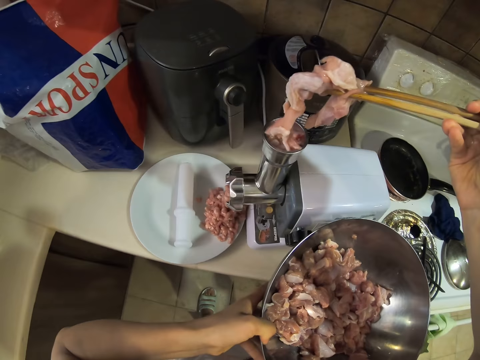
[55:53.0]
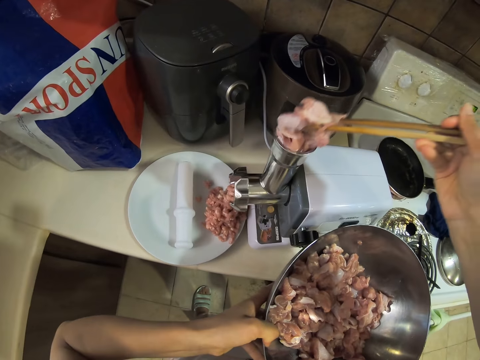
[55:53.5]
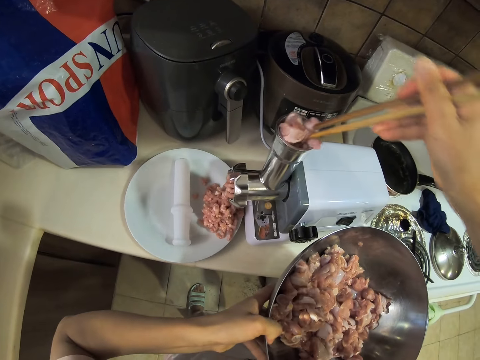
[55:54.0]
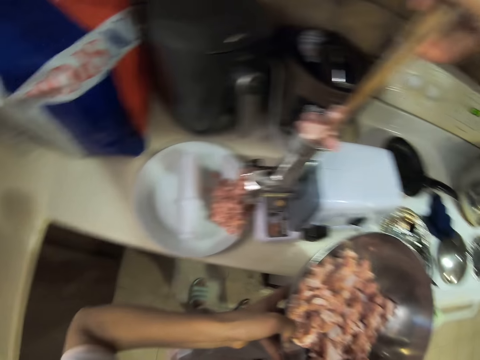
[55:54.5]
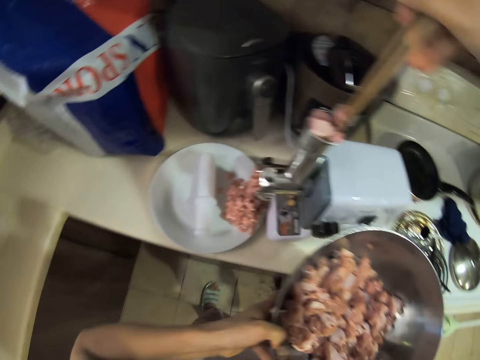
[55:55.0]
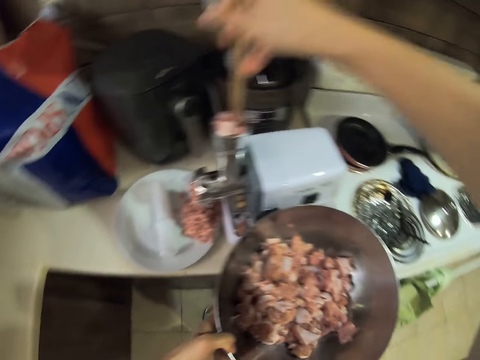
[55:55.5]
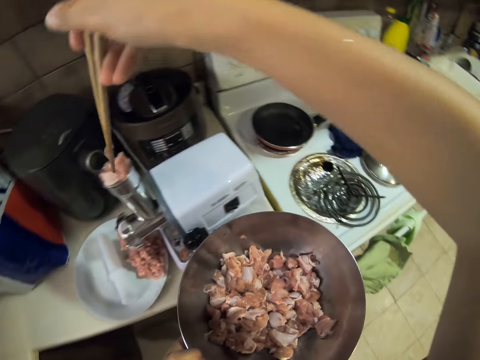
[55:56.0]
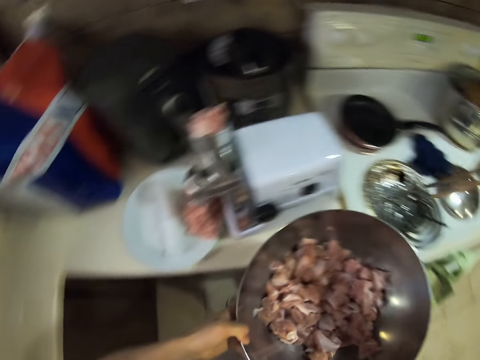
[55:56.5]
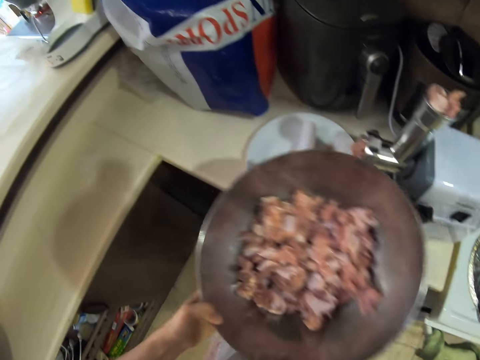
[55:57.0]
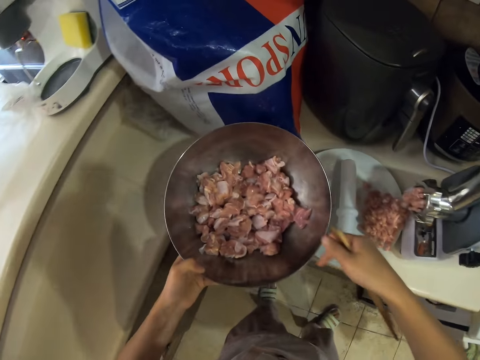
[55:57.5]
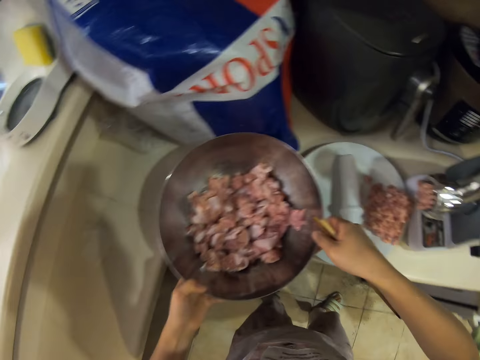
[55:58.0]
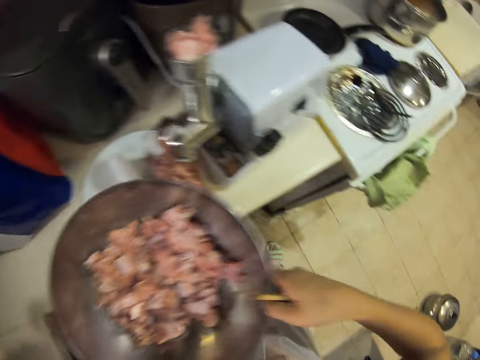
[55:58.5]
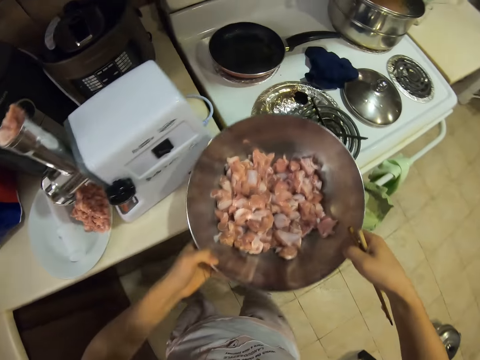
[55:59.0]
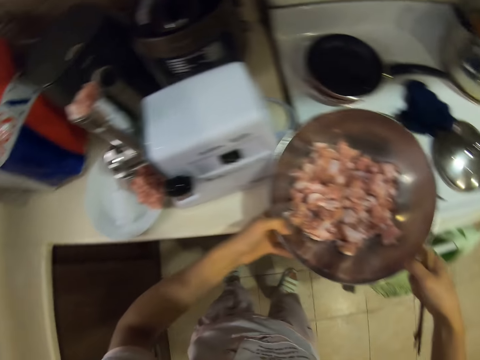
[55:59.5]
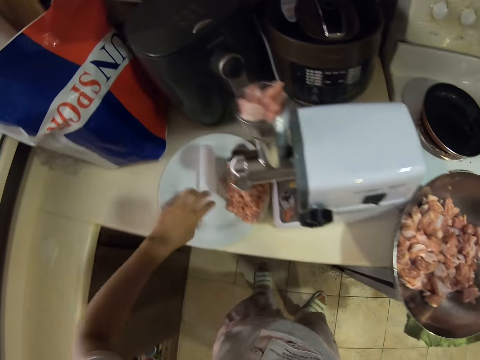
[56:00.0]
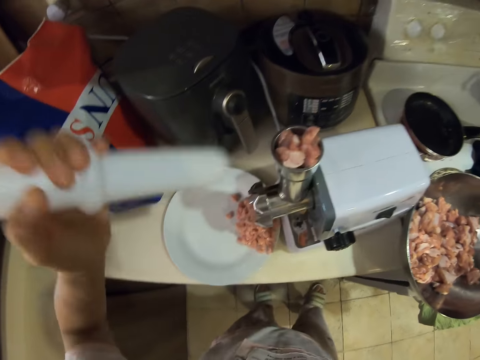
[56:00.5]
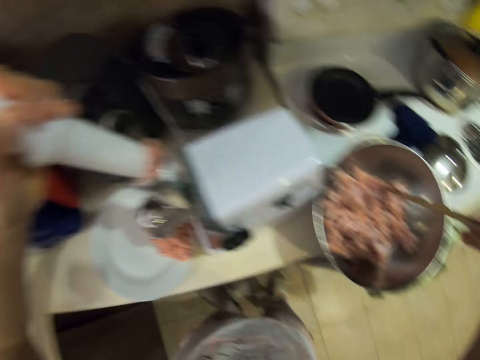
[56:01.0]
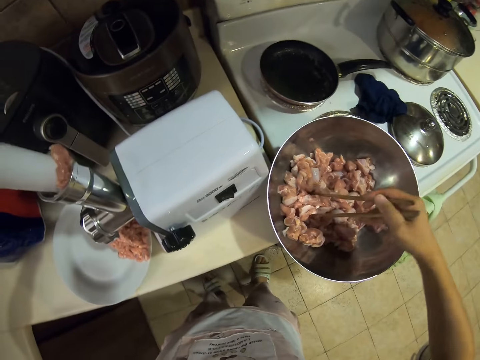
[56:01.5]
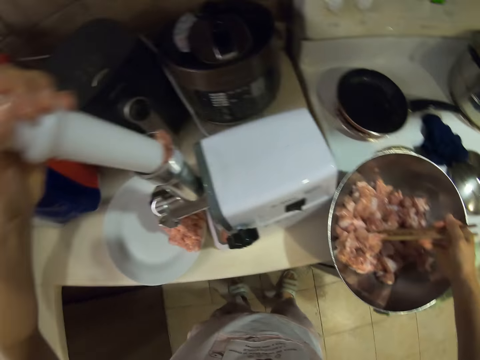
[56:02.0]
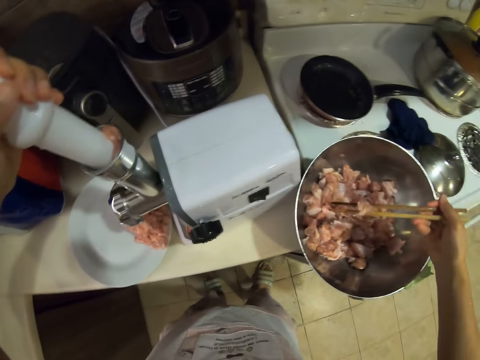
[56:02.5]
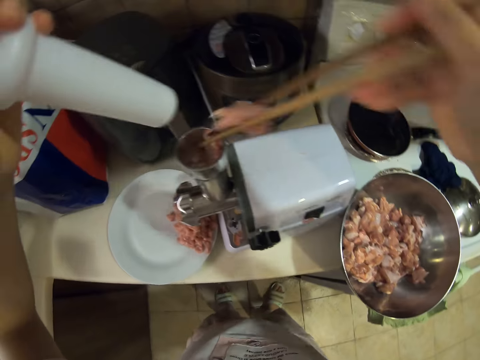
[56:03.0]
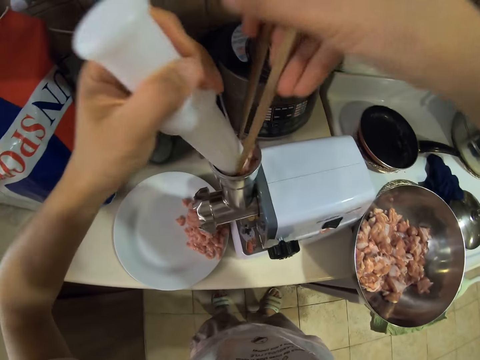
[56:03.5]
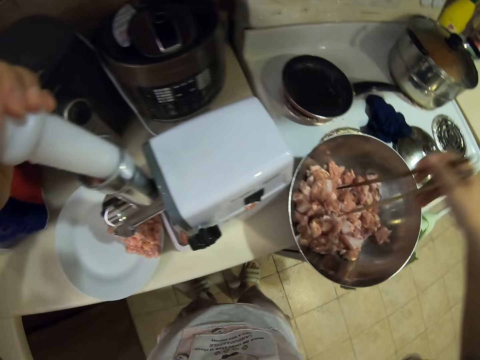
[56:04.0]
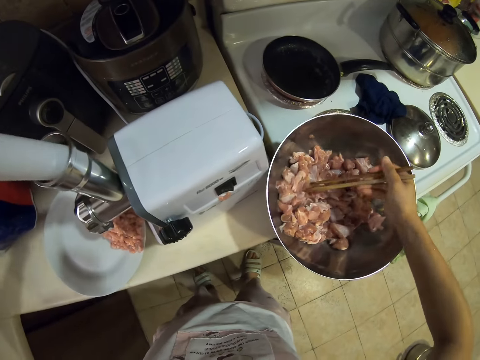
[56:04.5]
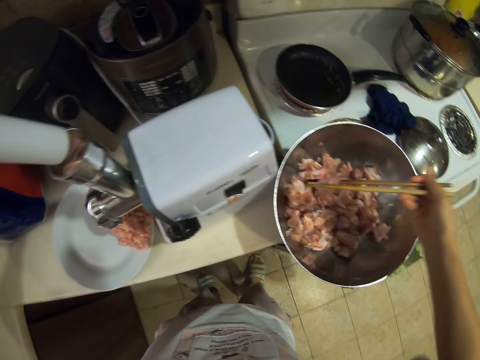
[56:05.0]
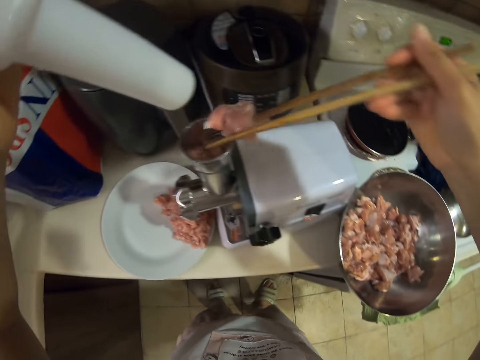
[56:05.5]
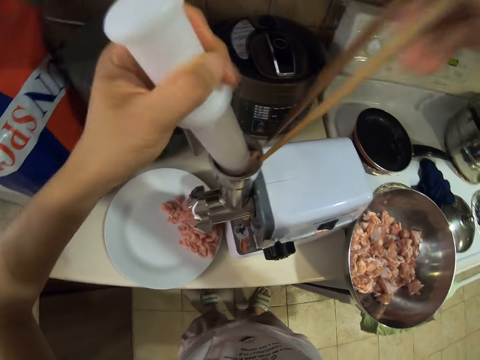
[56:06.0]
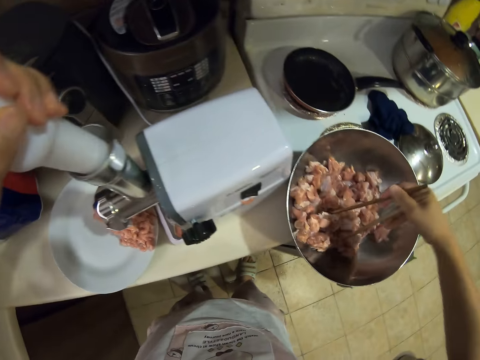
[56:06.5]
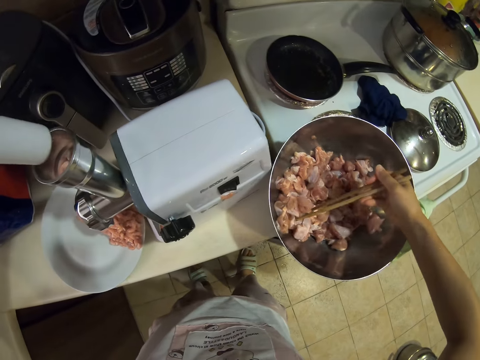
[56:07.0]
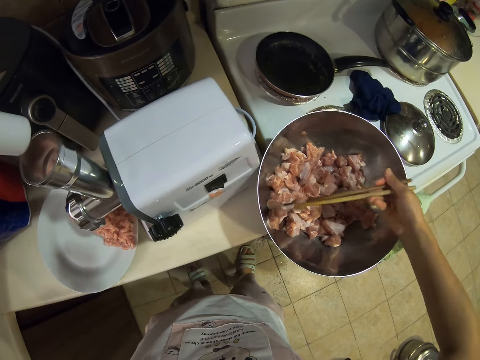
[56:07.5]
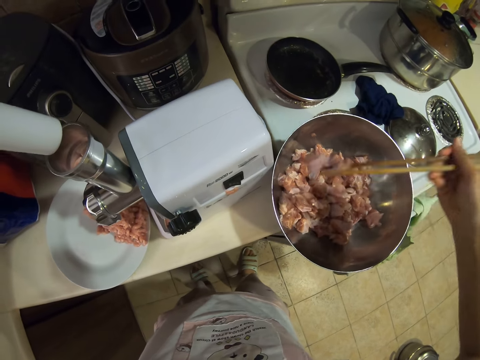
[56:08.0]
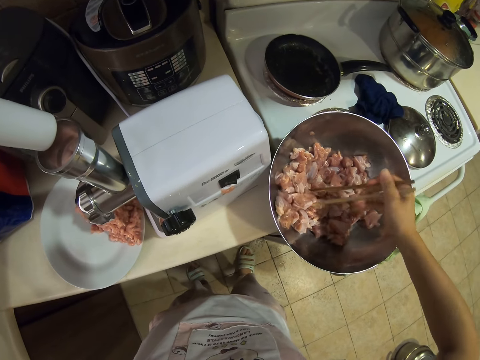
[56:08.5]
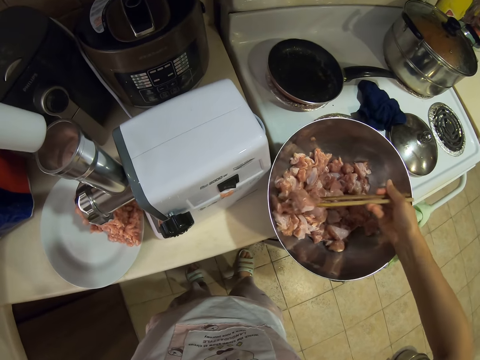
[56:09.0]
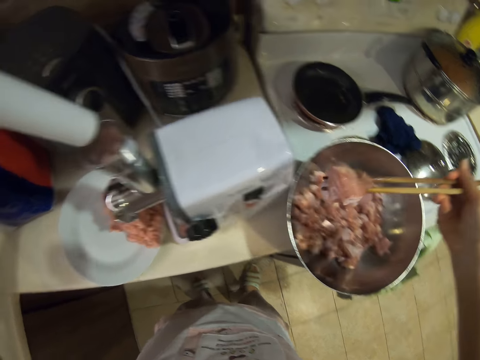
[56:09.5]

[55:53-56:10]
The camera wearer puts the meat in the meat grinder. They put the bowl of meat on the counter. They pick up the pusher. They push the meat in the grinder with the pusher. They pick meat with skewers. They put the meat in the meat grinder. They push the meat in the grinder with the pusher. They pick meat with skewers. They put the meat in the meat grinder. They push the meat in the grinder with the pusher. They pick meat with skewers.

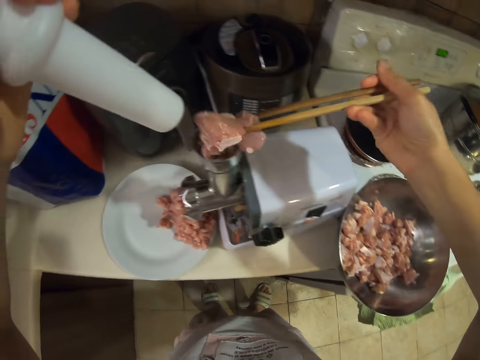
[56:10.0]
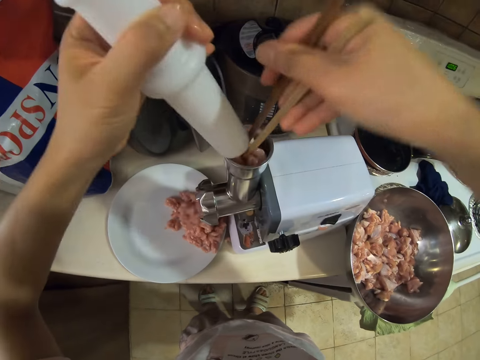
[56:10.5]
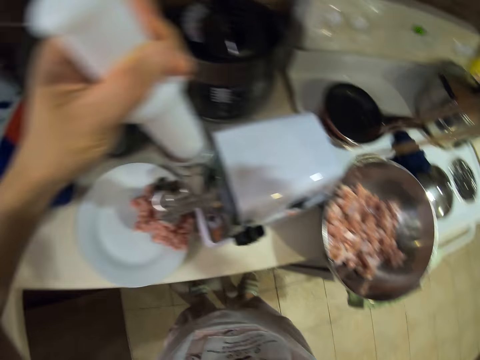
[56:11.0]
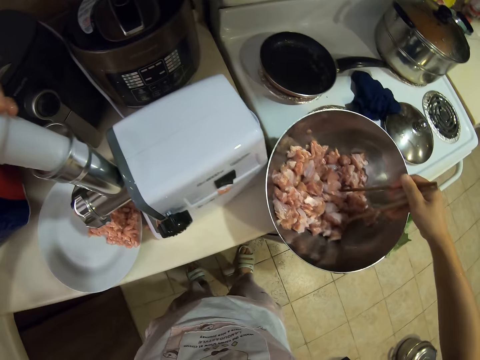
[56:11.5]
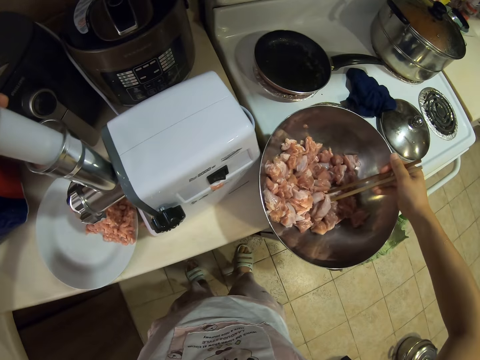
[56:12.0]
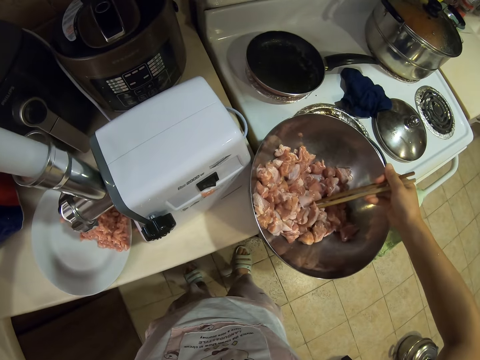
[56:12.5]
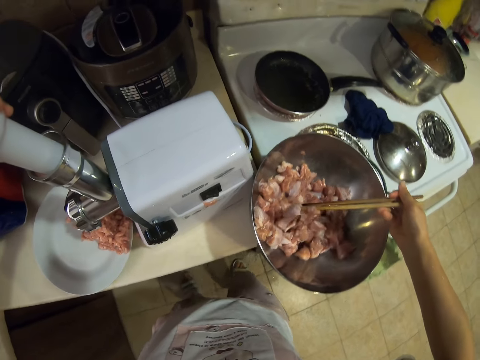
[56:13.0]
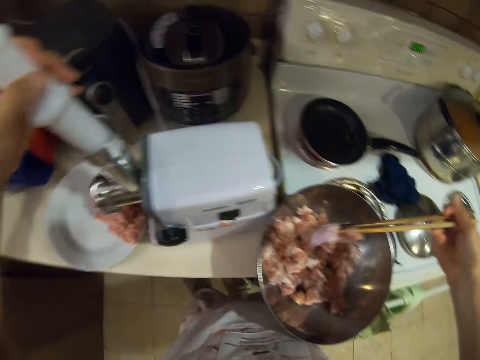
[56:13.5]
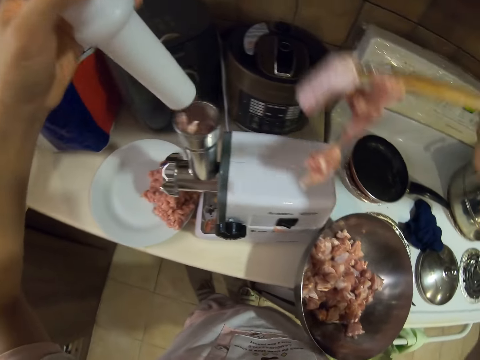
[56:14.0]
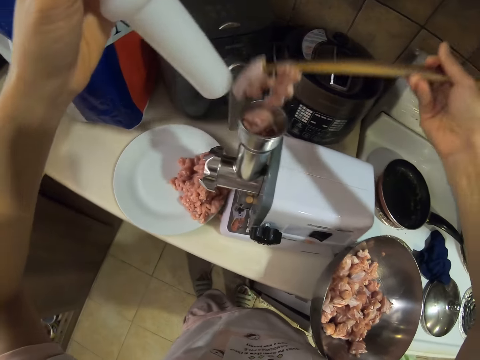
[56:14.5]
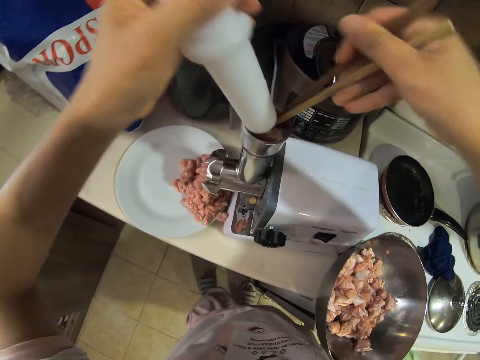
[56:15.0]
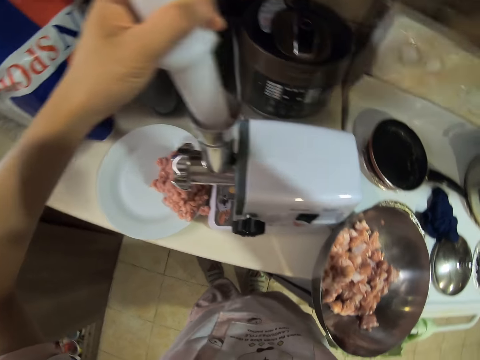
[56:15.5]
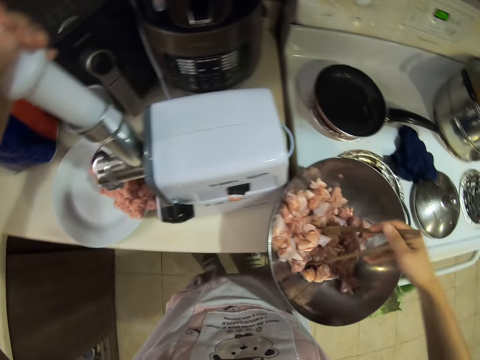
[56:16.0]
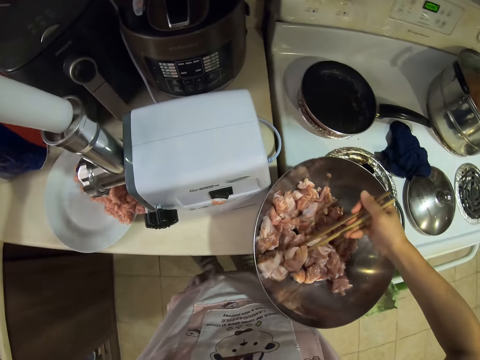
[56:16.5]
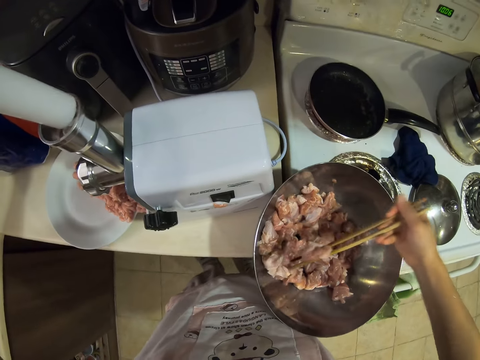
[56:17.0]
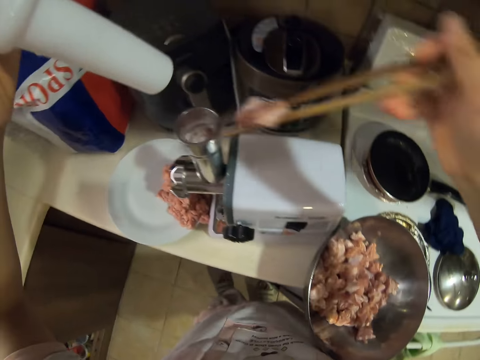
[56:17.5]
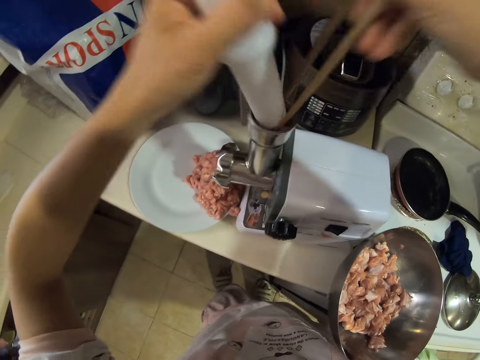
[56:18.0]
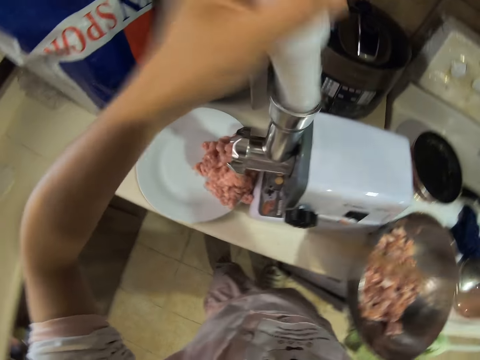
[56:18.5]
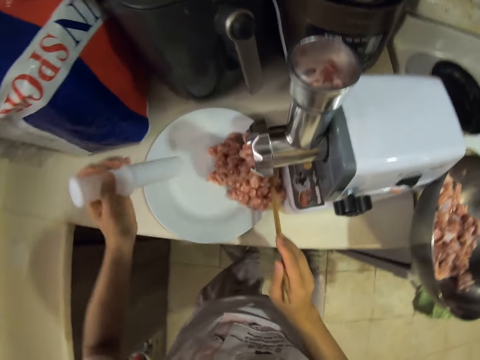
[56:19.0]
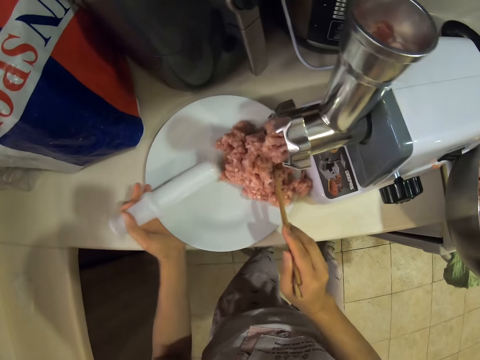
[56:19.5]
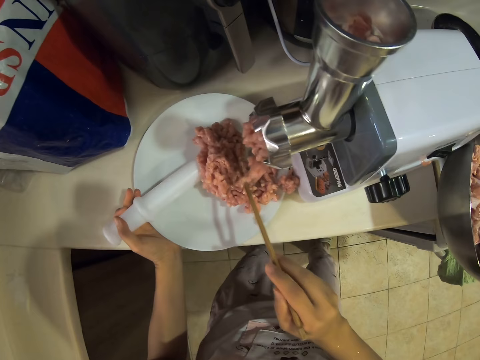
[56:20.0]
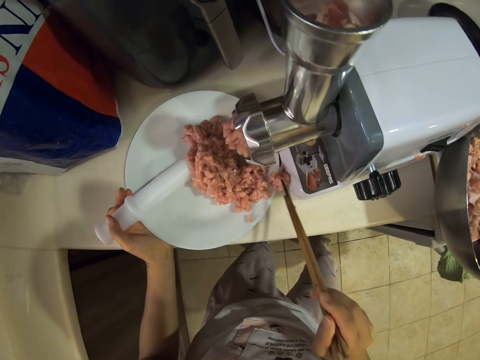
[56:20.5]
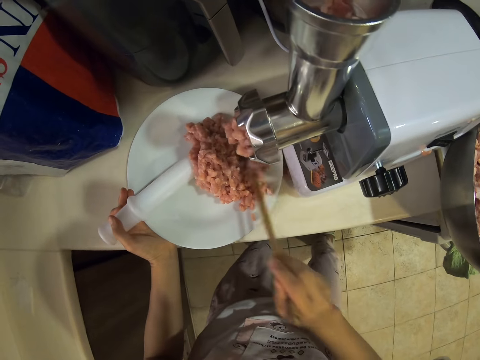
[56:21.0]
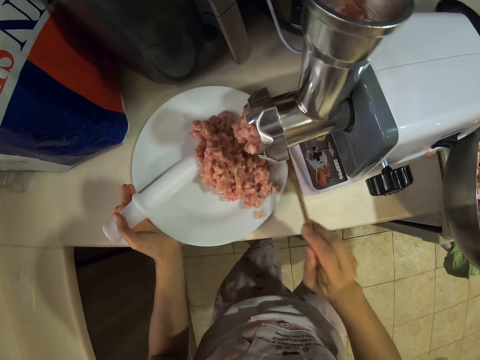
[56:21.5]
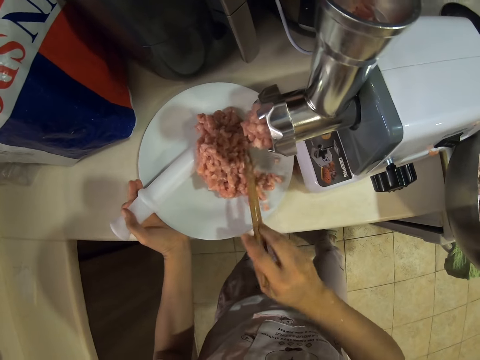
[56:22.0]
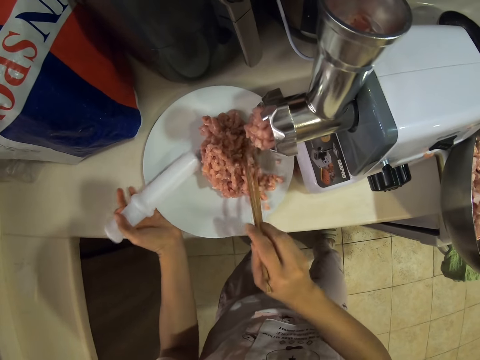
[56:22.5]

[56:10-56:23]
The camera wearer puts the meat in the meat grinder. They push the meat in the grinder with the pusher. They pick meat with skewers. They put the meat in the meat grinder. They push the meat in the grinder with the pusher. They pick meat with skewers. They put the meat in the meat grinder. They push the meat in the grinder with the pusher. They spread the minced meat on the plate.
